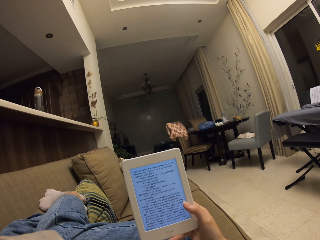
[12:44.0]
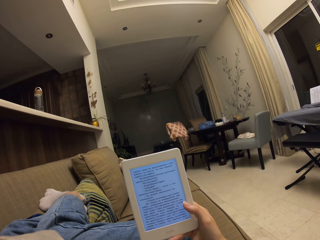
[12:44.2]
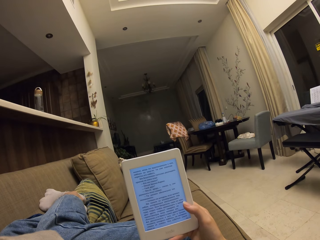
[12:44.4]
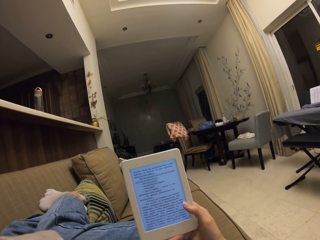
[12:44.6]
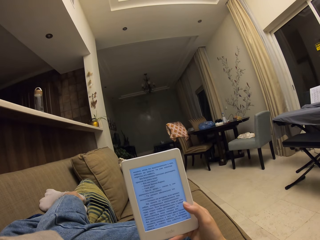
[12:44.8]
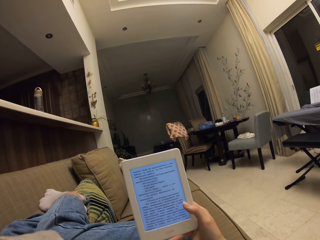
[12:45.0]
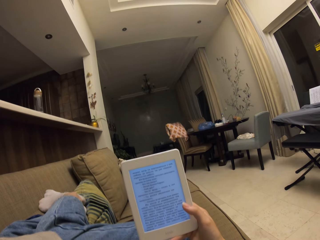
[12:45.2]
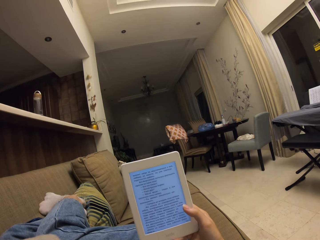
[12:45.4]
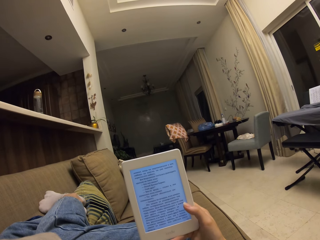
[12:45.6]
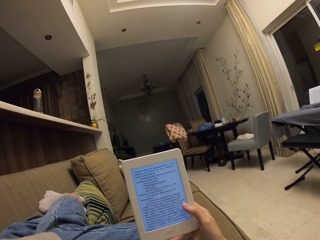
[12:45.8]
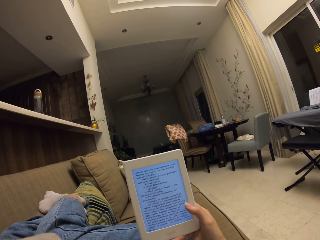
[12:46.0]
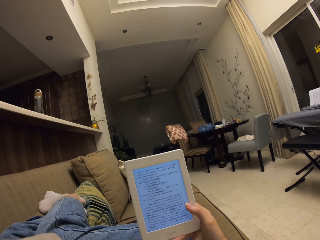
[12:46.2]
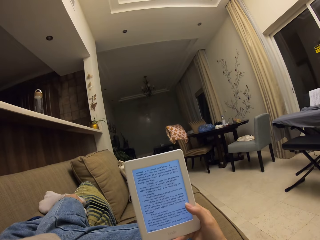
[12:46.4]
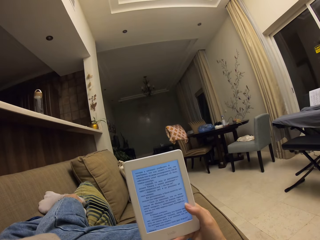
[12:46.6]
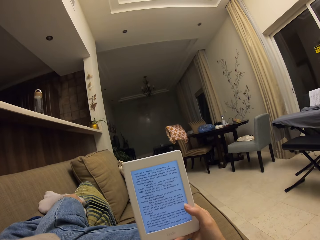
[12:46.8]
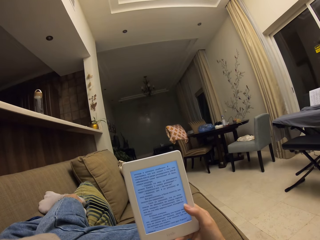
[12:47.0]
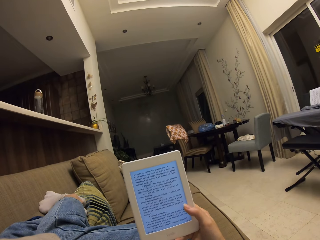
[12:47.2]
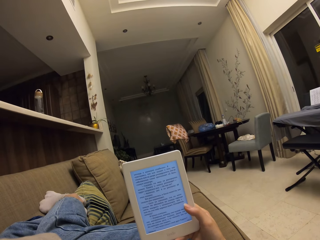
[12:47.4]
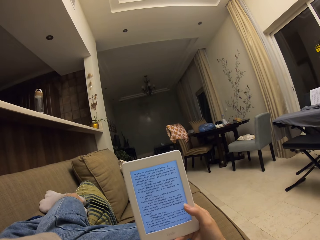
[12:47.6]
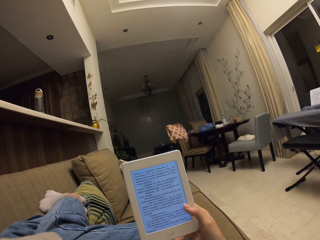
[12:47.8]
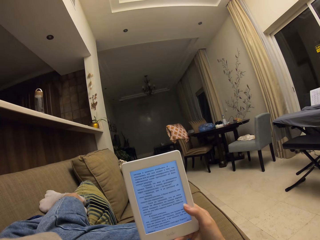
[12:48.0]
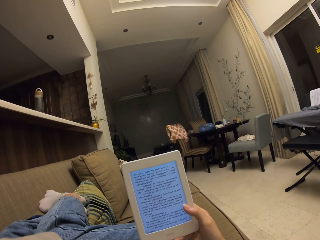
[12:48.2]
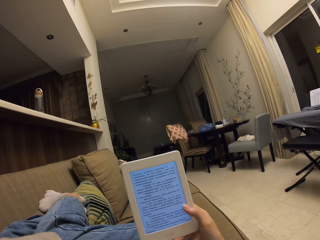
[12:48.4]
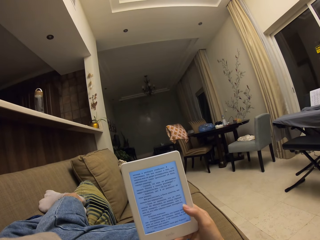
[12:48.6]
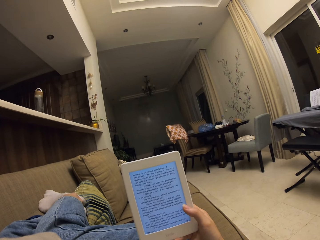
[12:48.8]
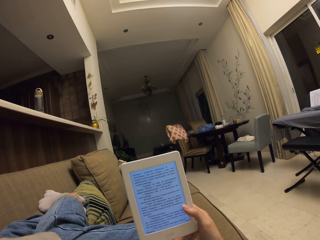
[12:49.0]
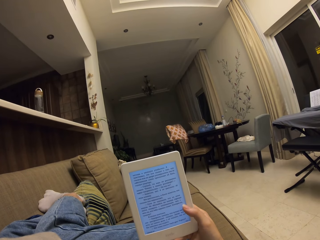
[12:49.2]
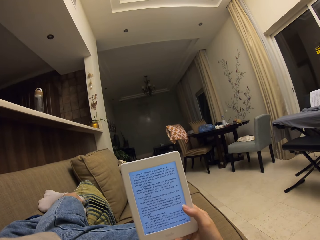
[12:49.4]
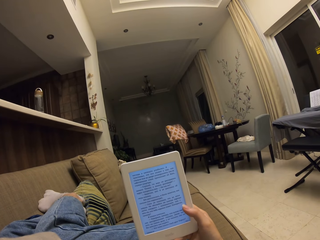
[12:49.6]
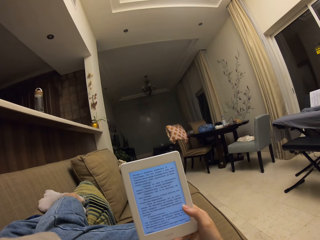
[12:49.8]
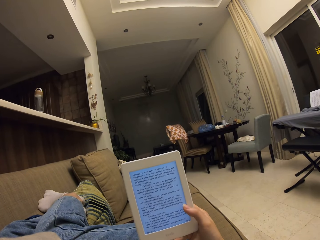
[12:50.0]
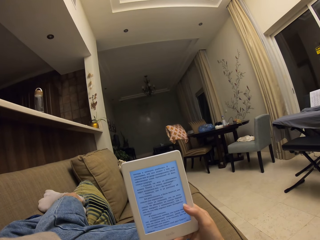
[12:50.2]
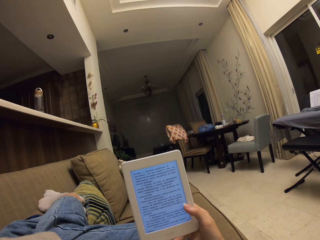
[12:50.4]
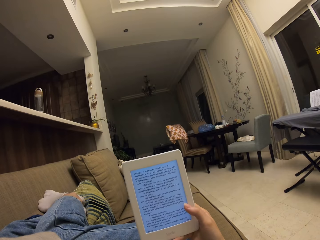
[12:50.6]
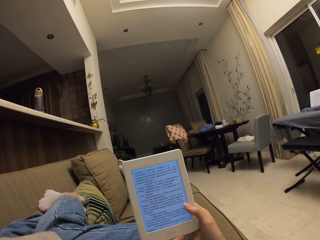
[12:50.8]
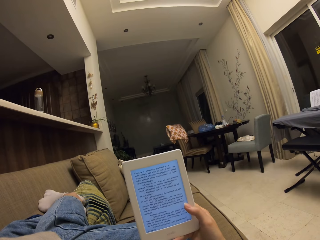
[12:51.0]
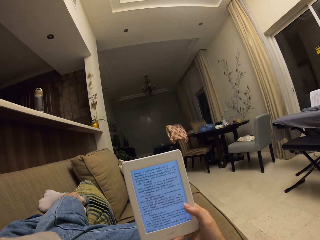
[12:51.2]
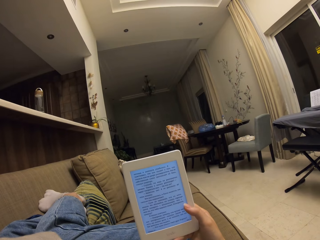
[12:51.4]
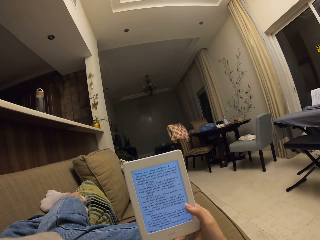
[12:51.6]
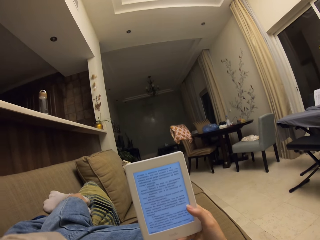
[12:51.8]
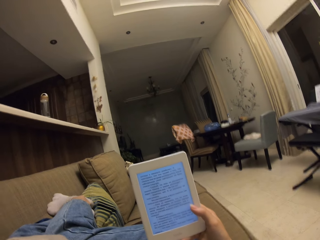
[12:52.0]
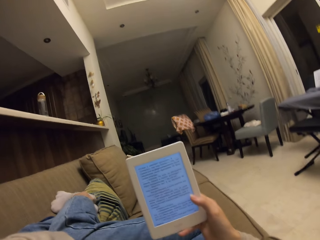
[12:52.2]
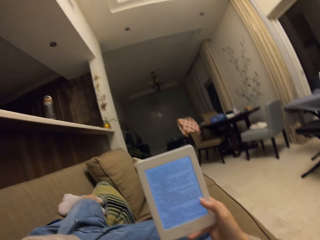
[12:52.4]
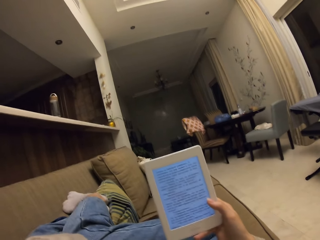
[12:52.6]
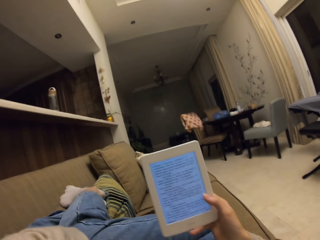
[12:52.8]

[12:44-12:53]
The camera wearer touches the screen. They read from the tablet.

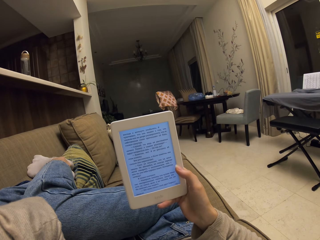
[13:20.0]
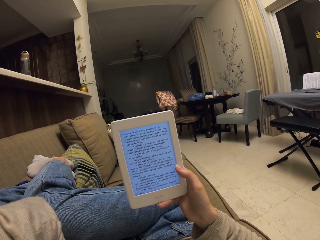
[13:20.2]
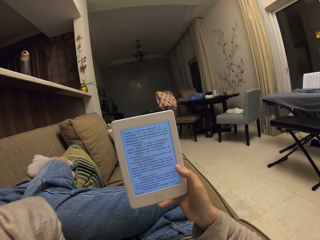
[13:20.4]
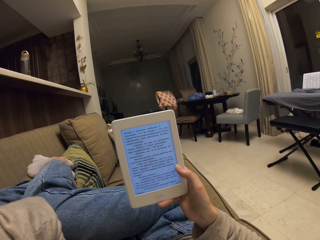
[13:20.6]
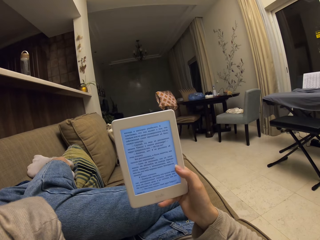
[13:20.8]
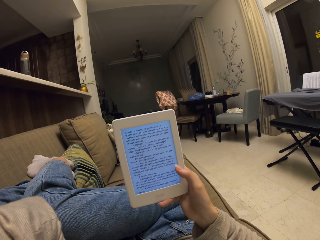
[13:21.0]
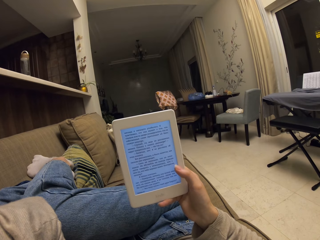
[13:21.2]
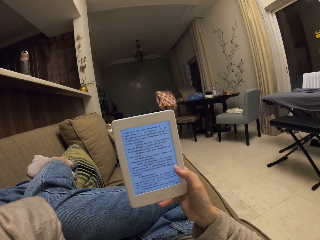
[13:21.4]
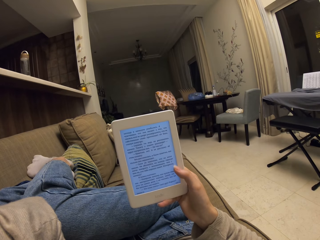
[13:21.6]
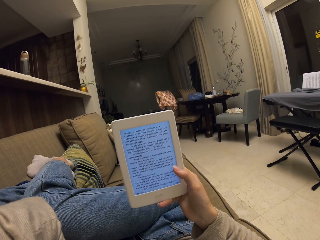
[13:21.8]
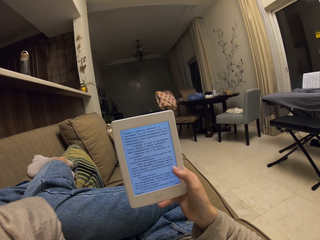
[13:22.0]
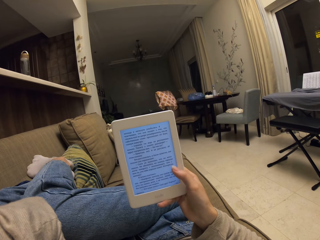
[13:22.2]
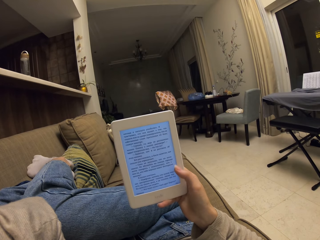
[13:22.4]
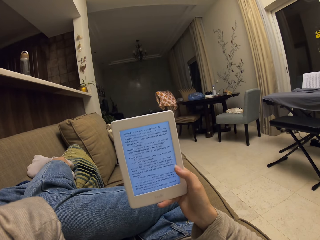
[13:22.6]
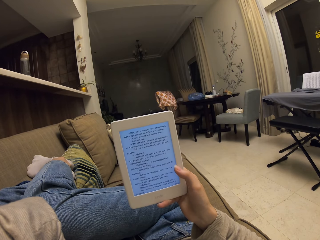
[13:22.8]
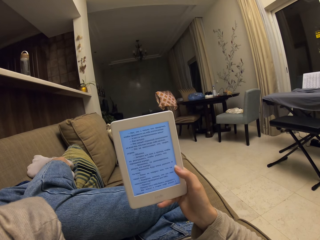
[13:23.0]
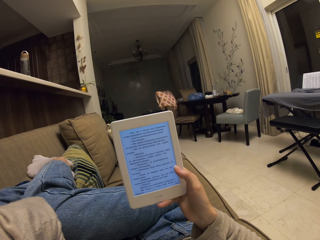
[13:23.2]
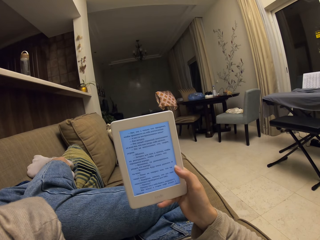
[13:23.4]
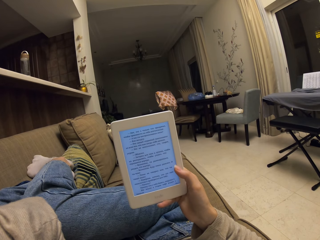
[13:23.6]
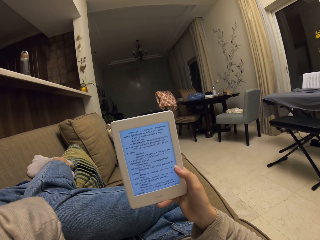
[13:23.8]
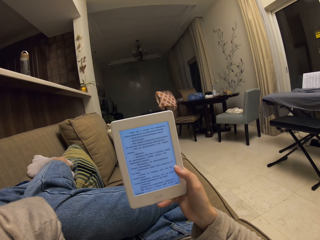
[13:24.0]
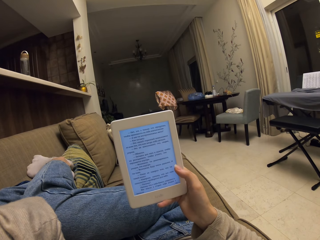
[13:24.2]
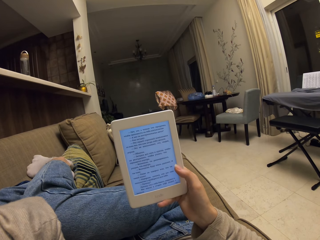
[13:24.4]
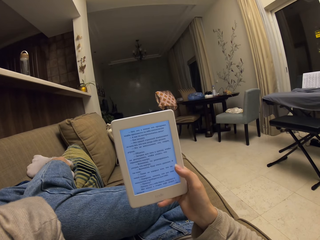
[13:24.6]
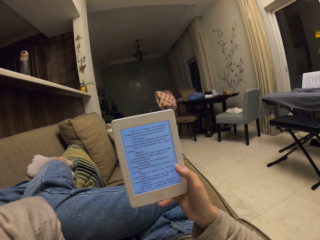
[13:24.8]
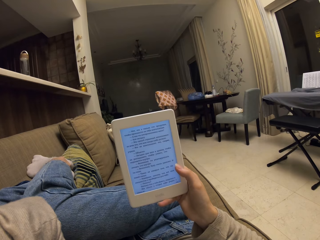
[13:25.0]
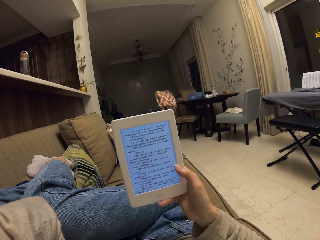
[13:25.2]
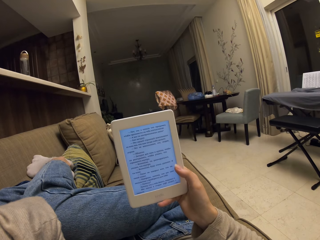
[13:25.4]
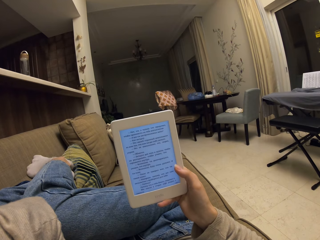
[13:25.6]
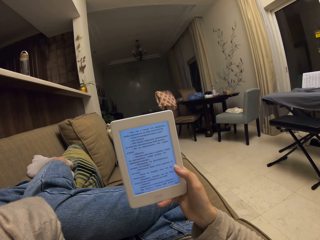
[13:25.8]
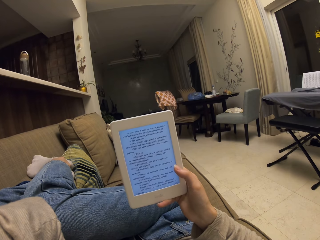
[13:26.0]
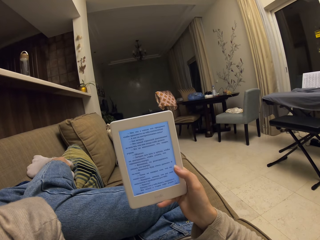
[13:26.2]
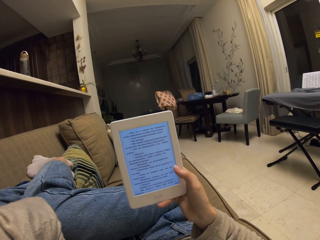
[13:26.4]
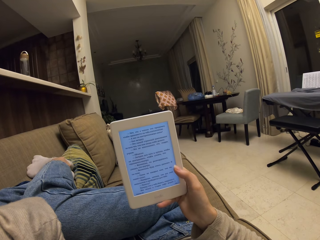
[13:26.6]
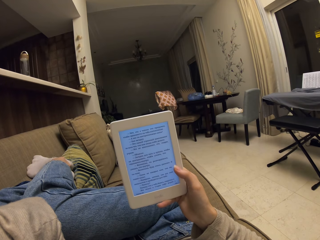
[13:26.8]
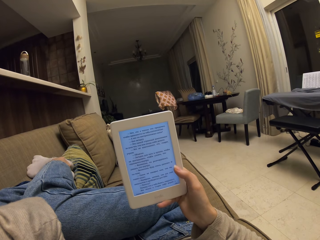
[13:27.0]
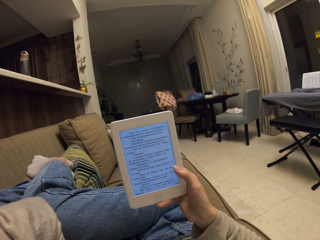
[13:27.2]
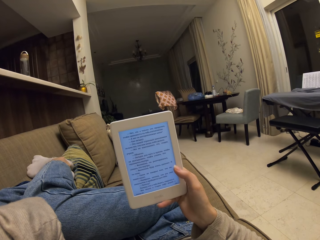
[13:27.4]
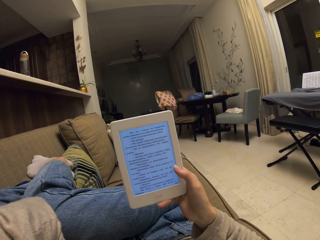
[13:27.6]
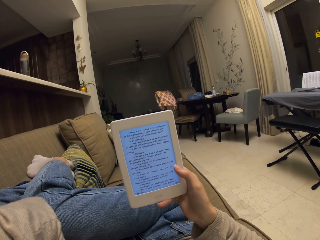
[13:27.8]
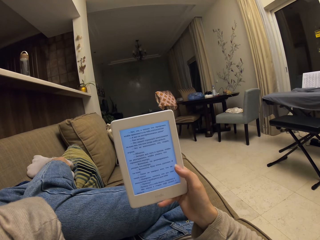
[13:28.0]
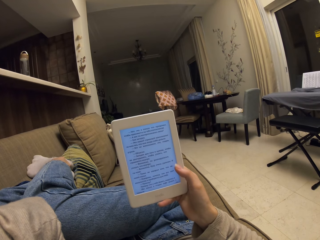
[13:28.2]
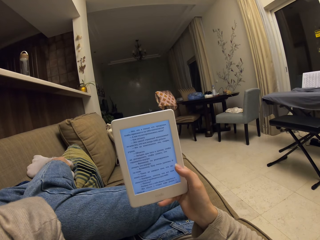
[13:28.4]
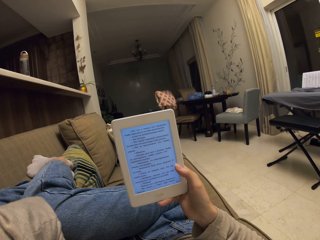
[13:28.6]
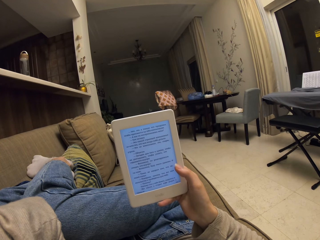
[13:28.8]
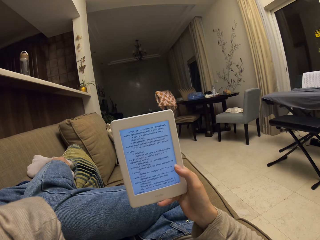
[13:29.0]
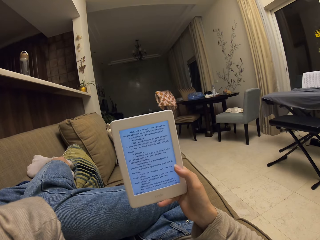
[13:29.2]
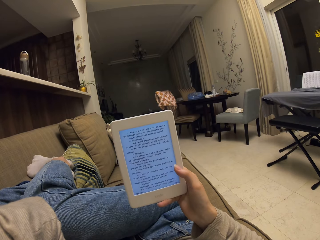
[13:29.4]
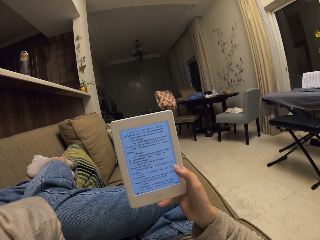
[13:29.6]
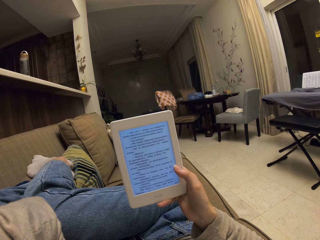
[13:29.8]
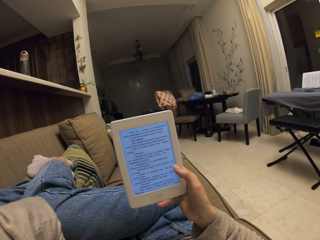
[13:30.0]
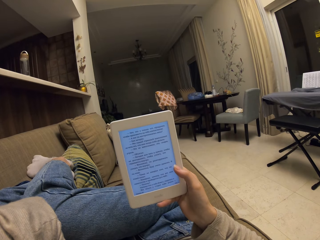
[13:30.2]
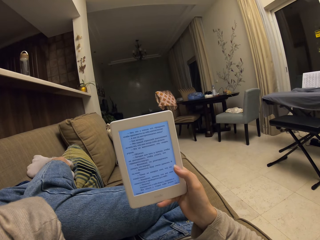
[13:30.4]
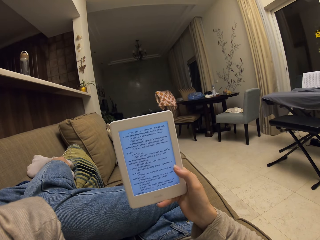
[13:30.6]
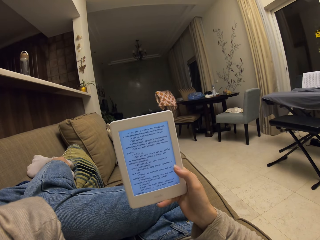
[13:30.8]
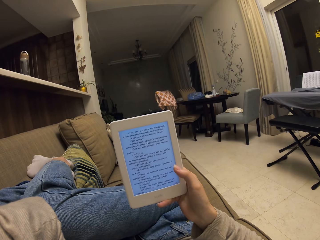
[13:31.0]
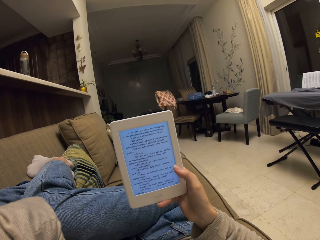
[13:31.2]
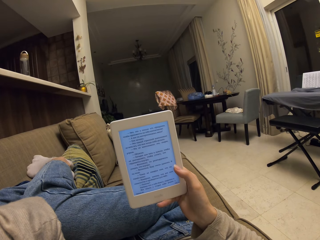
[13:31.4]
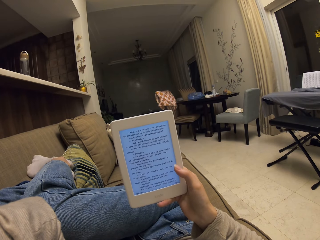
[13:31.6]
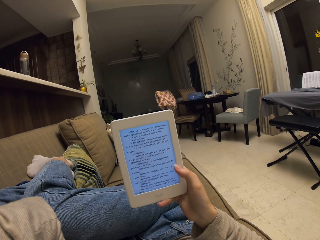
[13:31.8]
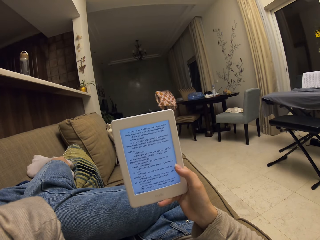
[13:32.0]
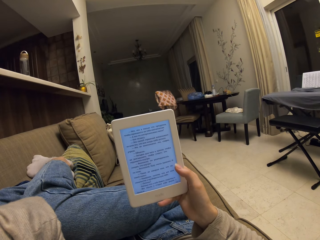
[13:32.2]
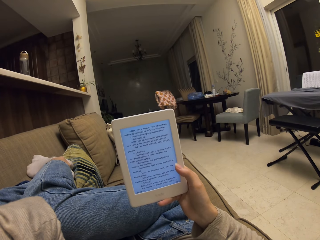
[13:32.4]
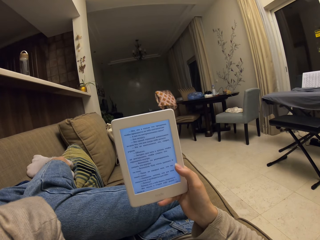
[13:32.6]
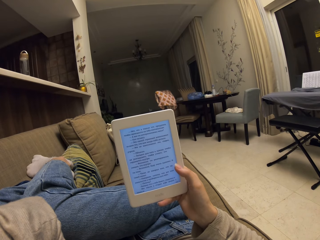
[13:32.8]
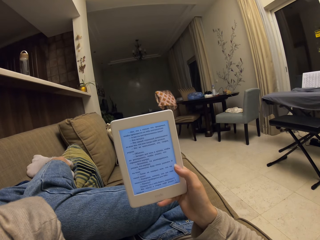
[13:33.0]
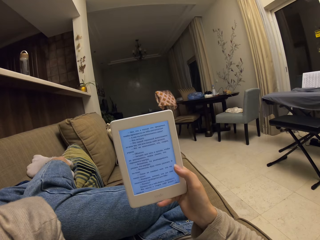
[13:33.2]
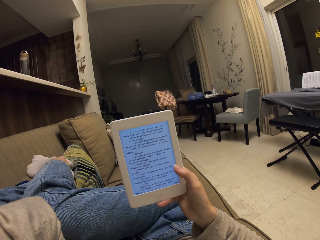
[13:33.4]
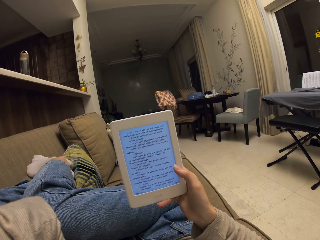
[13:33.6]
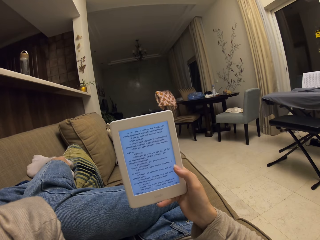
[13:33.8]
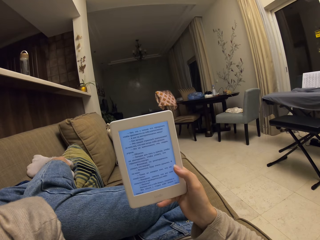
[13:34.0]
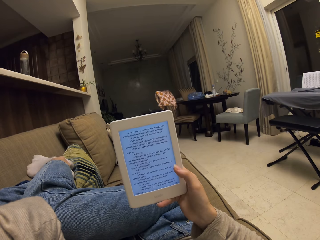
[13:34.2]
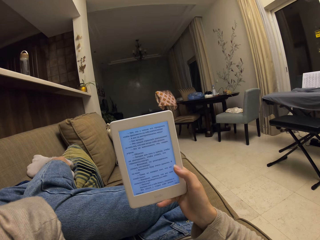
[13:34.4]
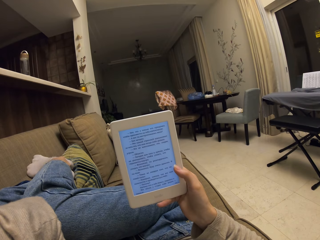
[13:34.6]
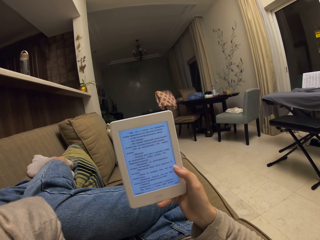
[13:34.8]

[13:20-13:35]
The camera wearer touches the screen. They read from the tablet.
